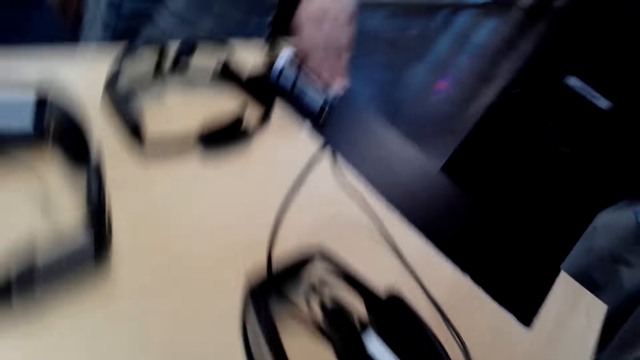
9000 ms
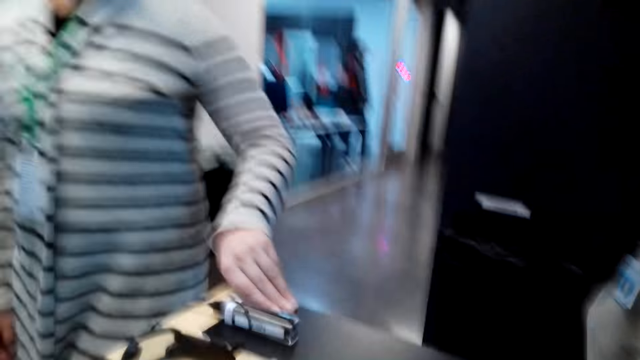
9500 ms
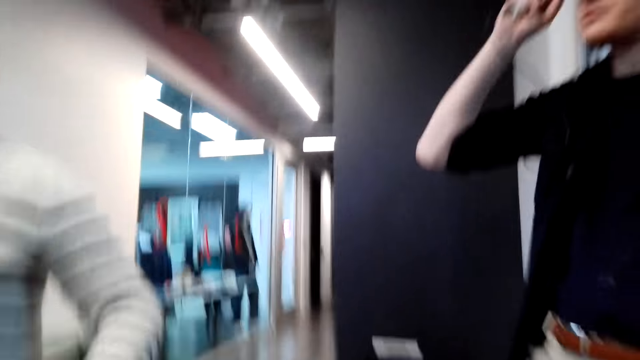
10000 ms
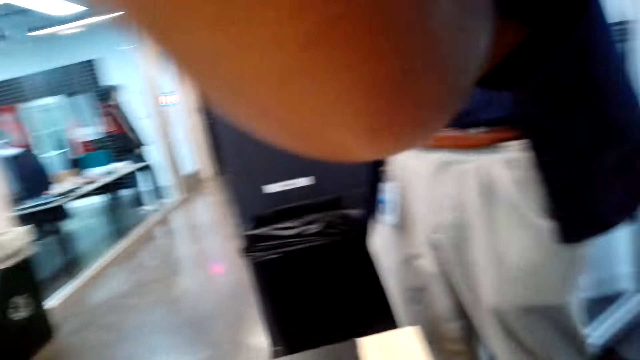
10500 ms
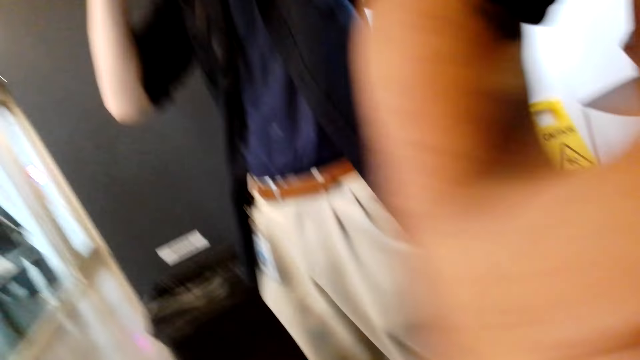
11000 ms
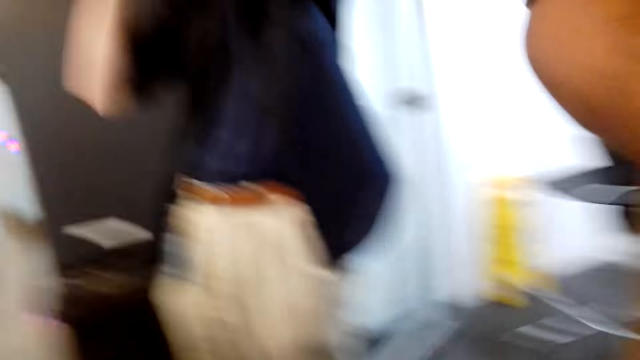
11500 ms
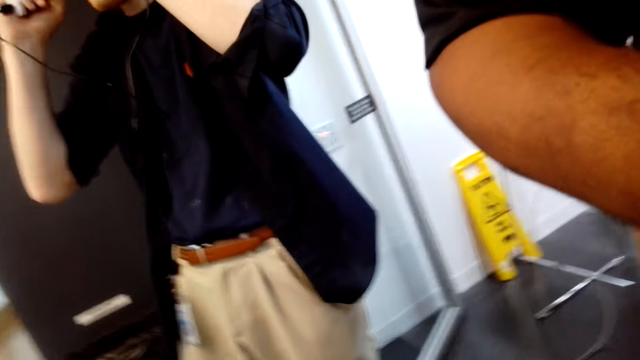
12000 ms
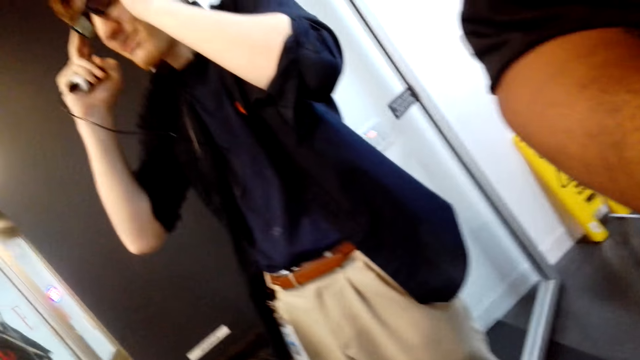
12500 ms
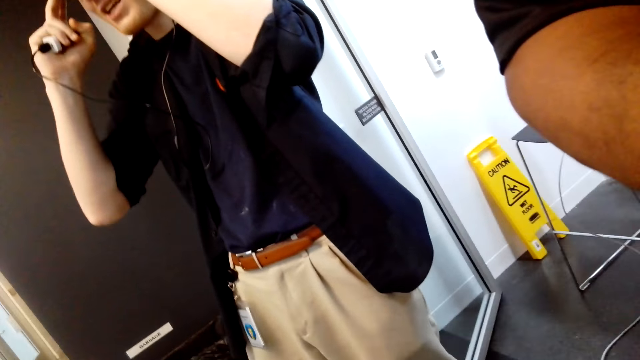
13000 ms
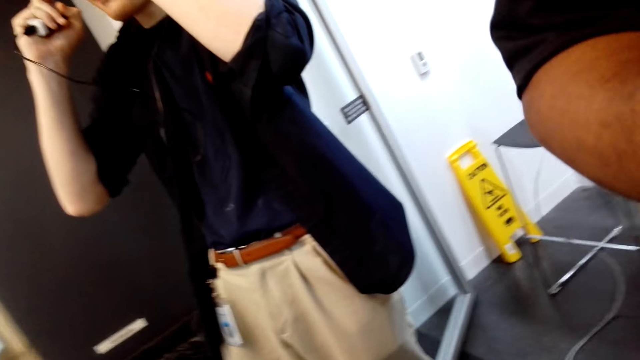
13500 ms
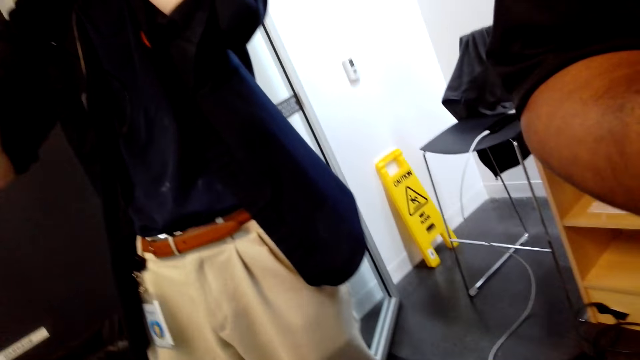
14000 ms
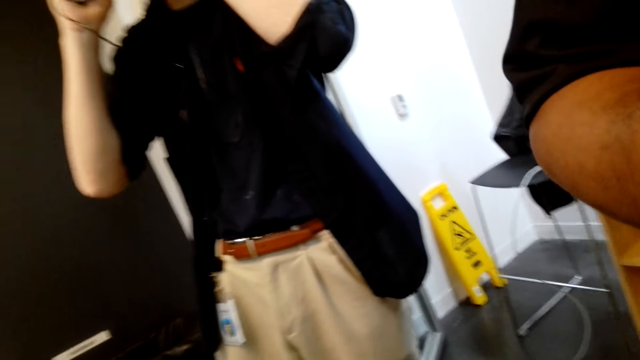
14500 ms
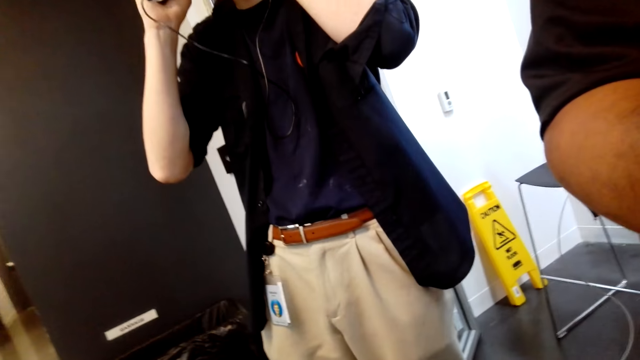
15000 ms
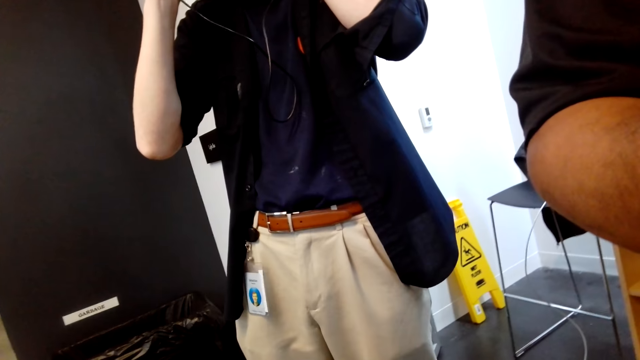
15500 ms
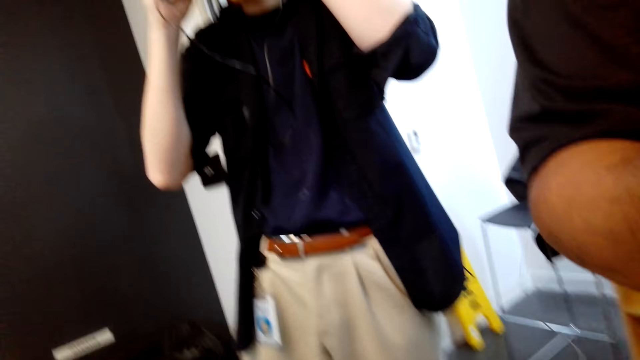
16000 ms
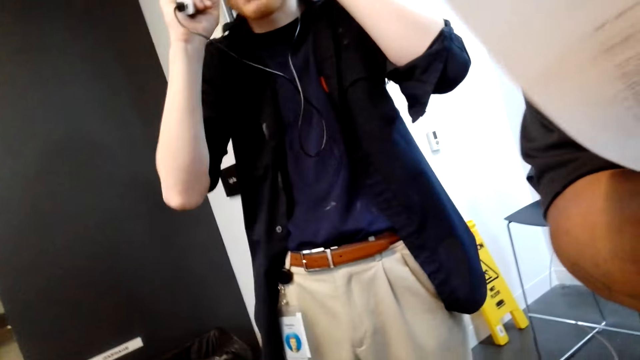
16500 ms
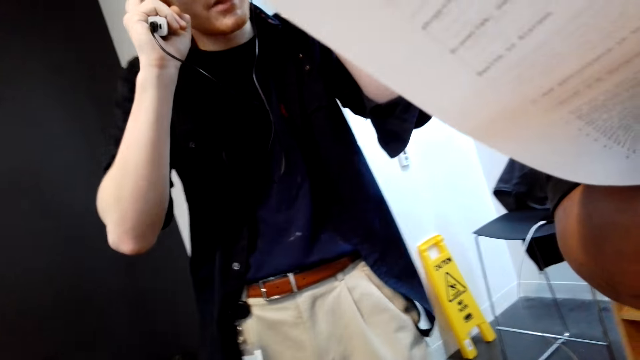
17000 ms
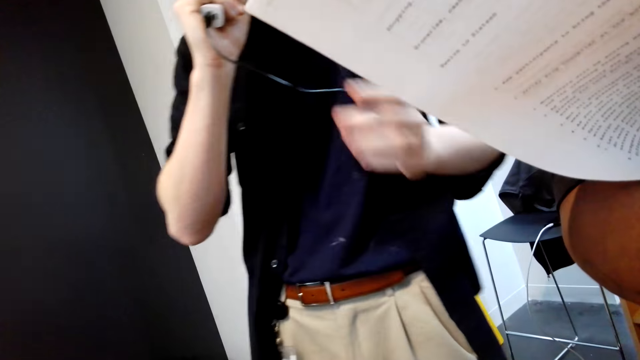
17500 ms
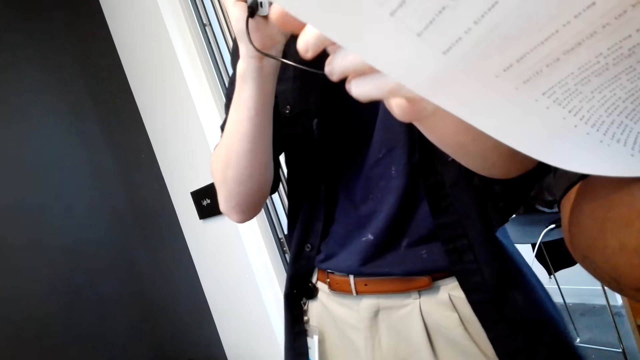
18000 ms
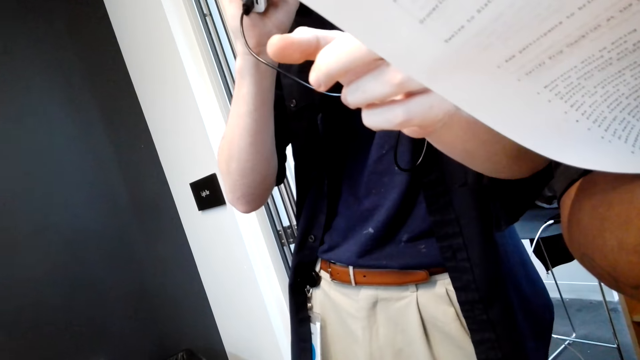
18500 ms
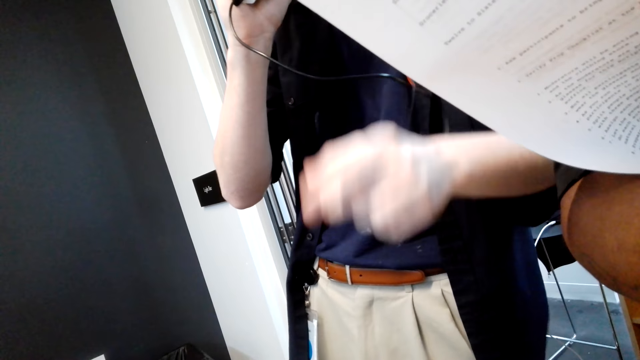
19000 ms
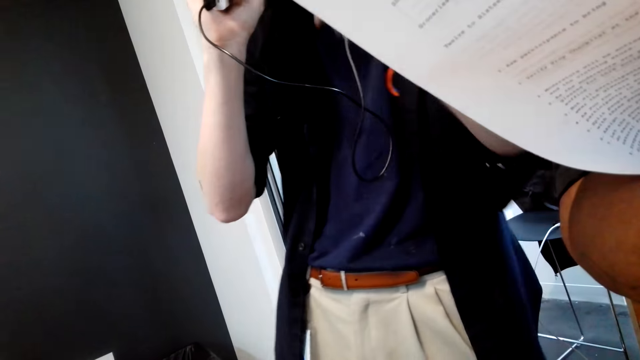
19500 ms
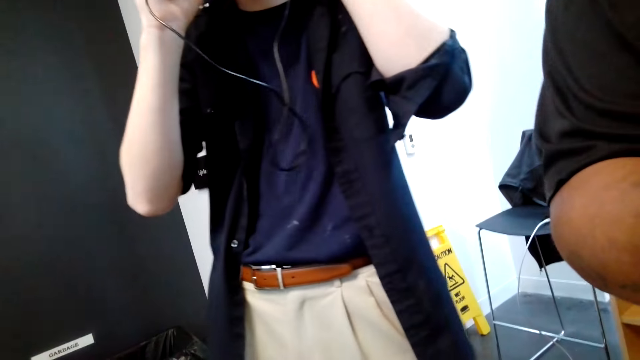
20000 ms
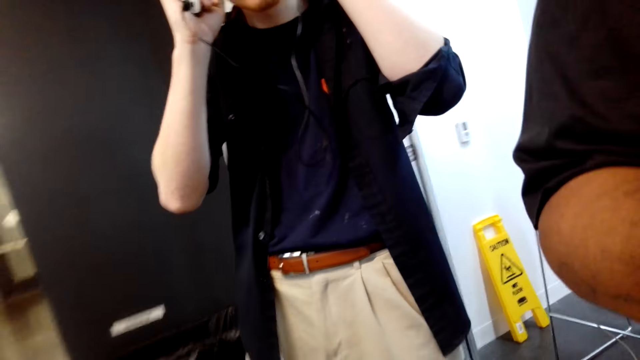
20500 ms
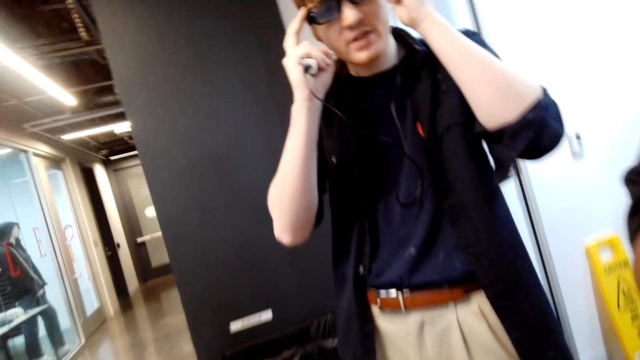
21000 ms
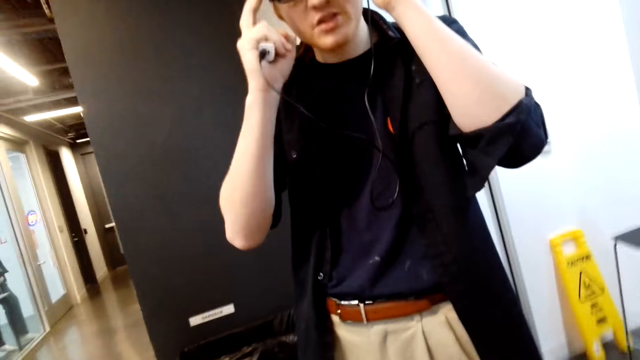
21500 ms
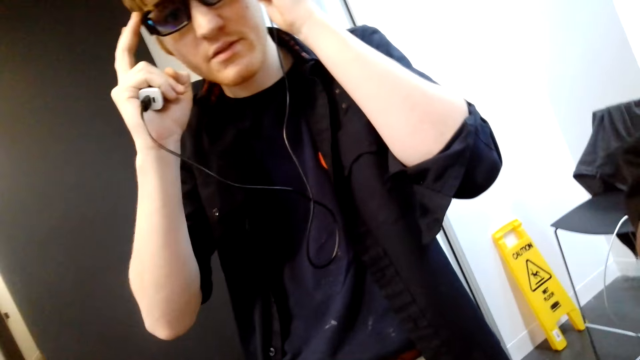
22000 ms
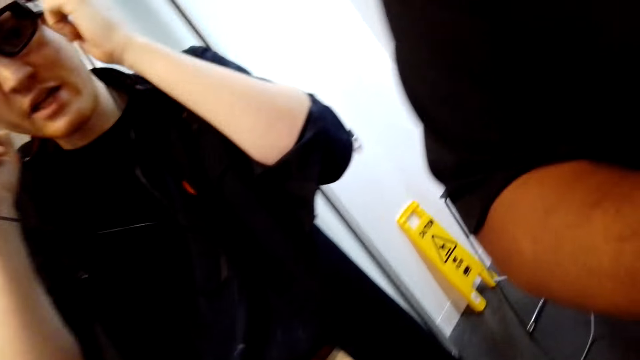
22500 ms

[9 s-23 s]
The camera wearer glances at a man. A person holds the spectacles. The man speaks. The man reads through printed paper. Another man holds printed paper. The first man holds glasses. The camera wearer converses with the first man.

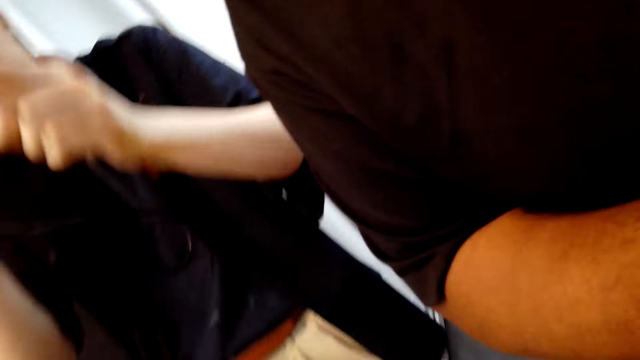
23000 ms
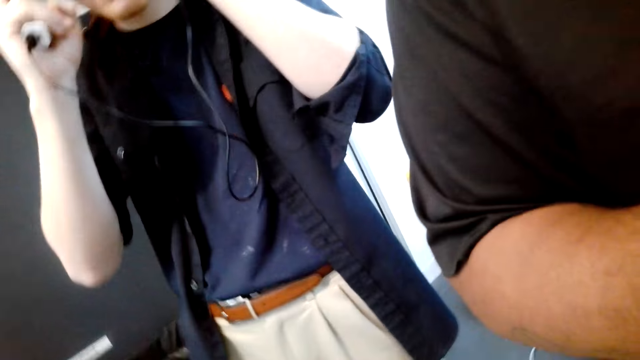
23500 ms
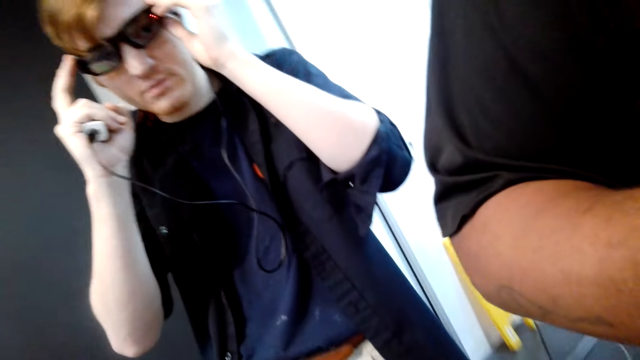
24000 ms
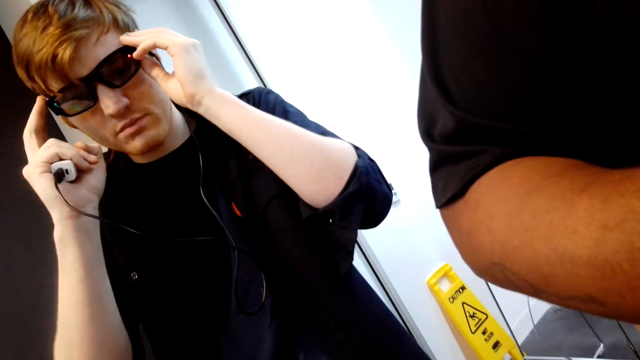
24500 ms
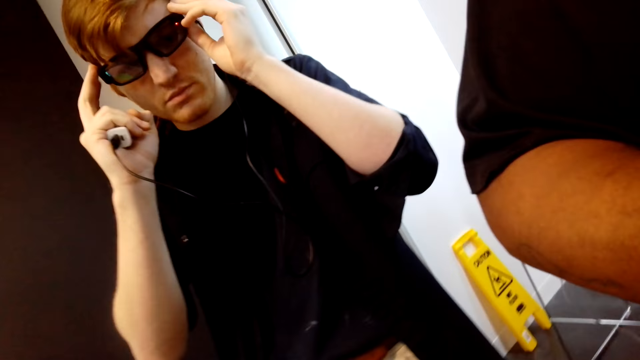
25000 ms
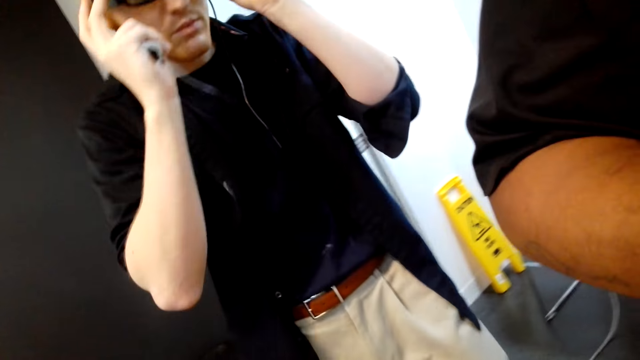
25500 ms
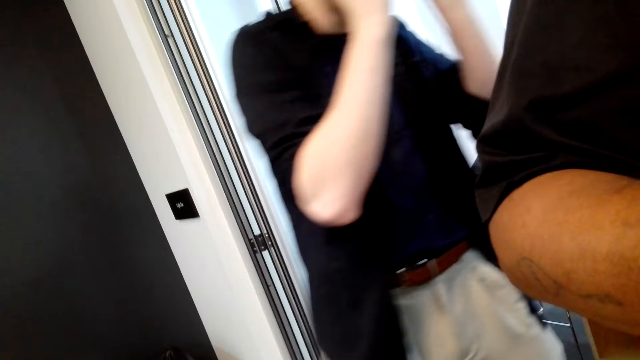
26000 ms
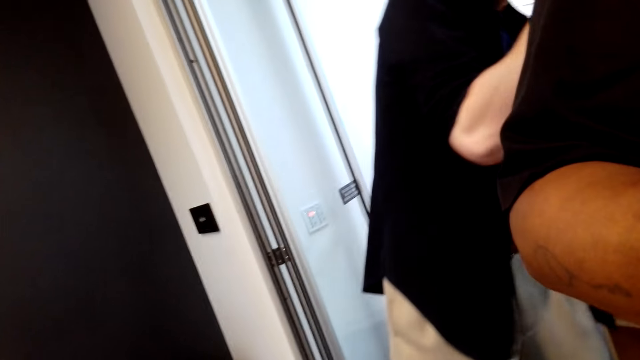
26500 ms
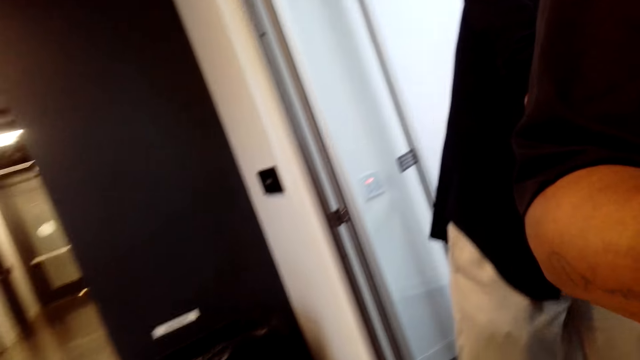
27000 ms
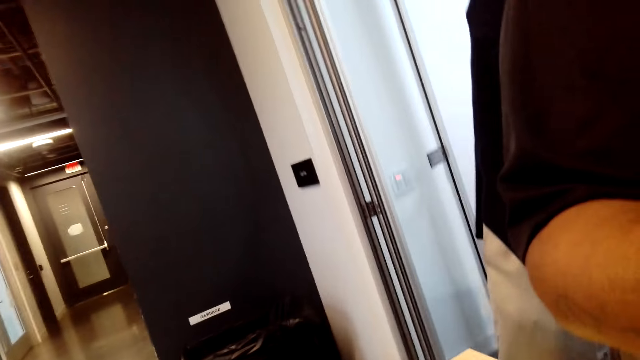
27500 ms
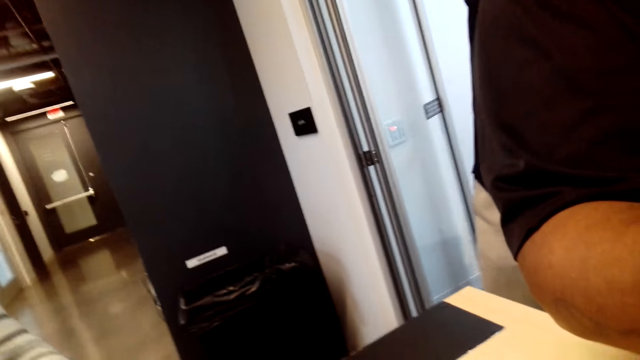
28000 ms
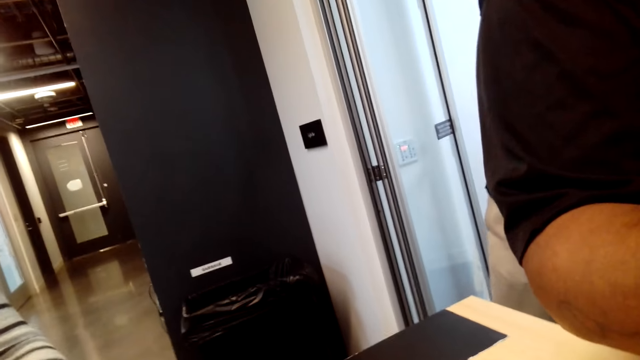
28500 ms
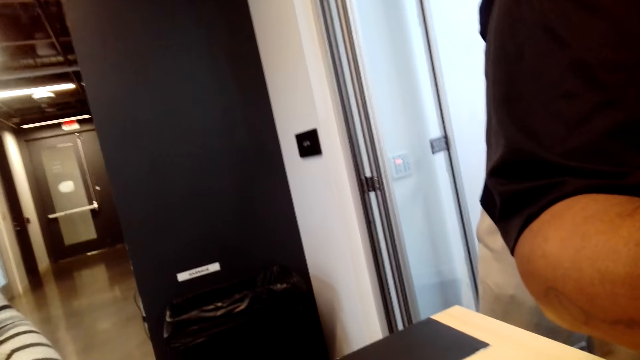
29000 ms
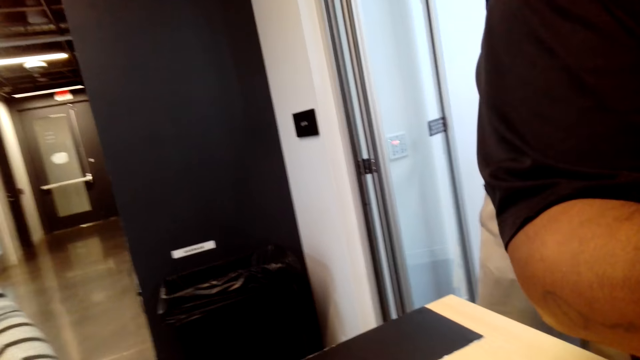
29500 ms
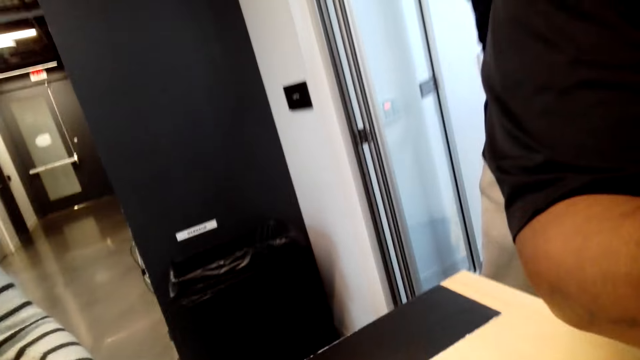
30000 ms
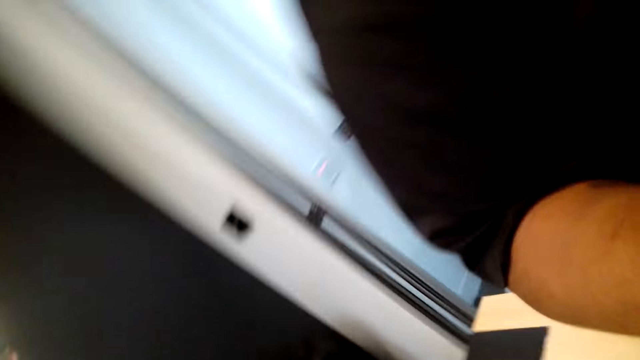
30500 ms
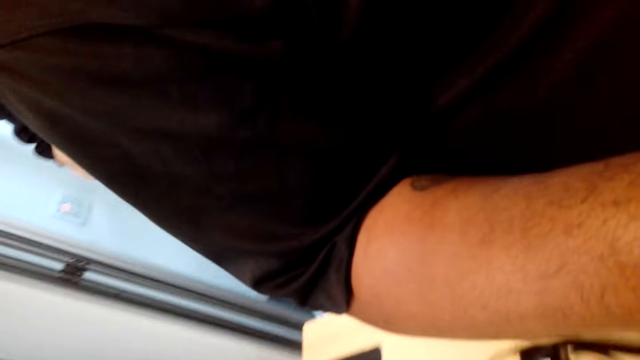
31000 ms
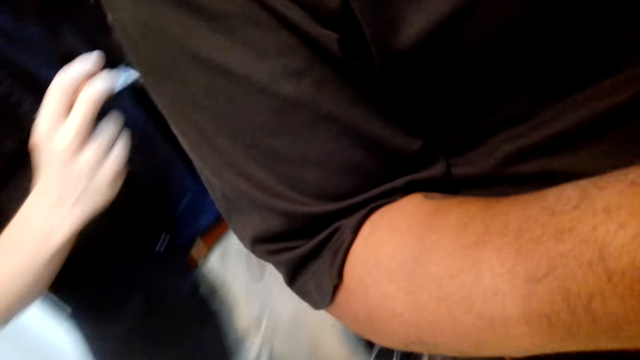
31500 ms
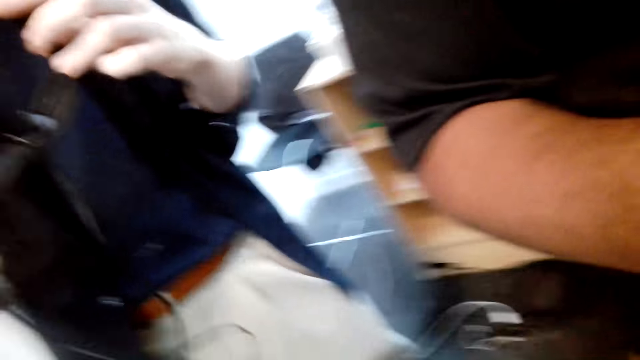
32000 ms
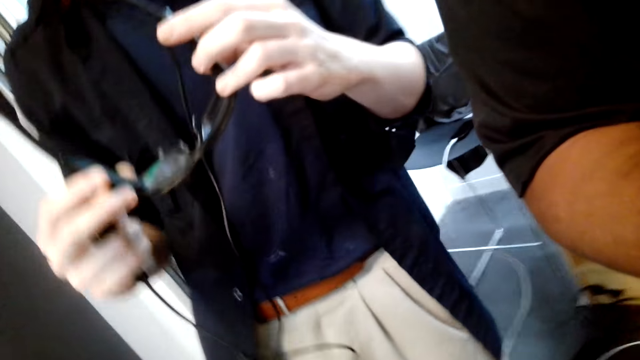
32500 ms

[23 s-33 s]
The camera wearer looks at a man. The man holds glasses. The camera wearer converses with the man.
